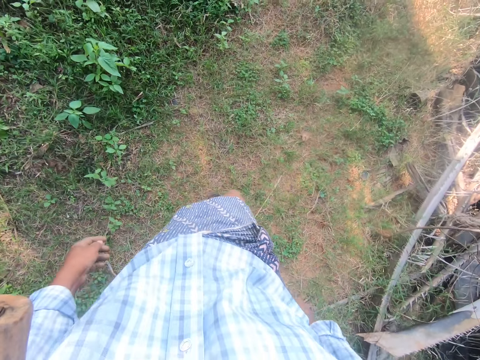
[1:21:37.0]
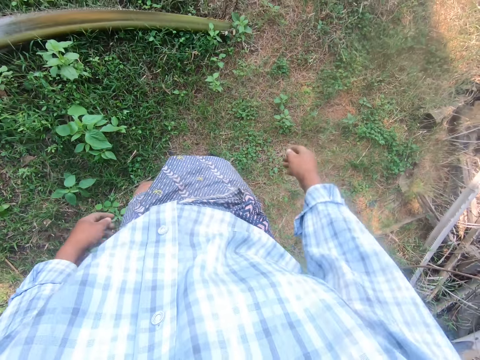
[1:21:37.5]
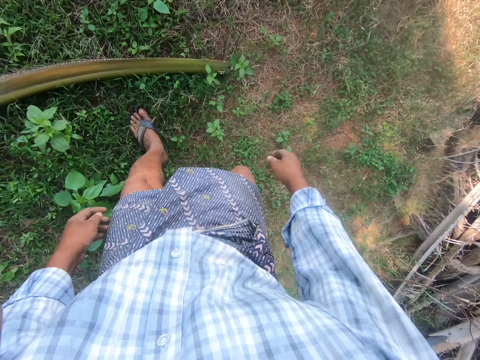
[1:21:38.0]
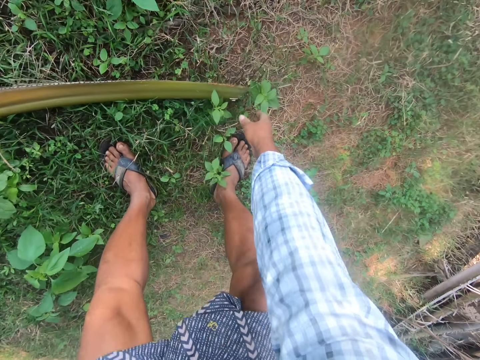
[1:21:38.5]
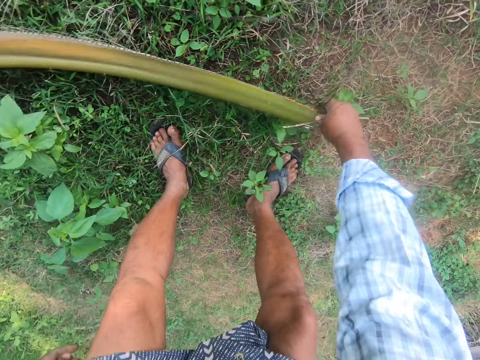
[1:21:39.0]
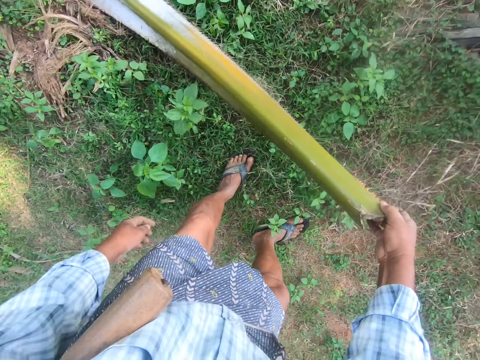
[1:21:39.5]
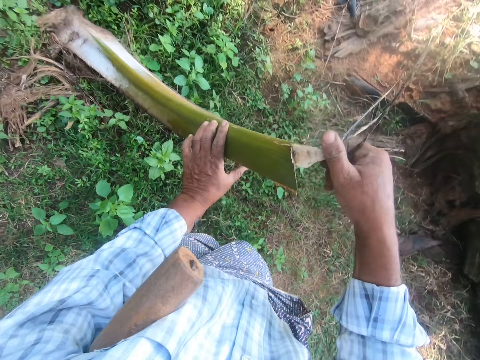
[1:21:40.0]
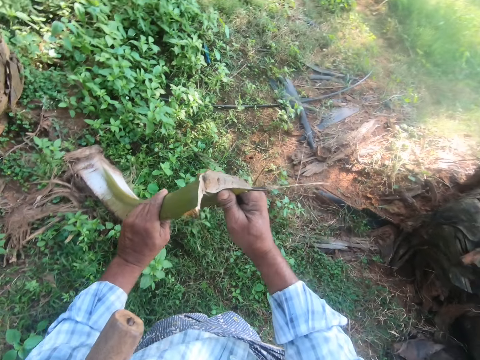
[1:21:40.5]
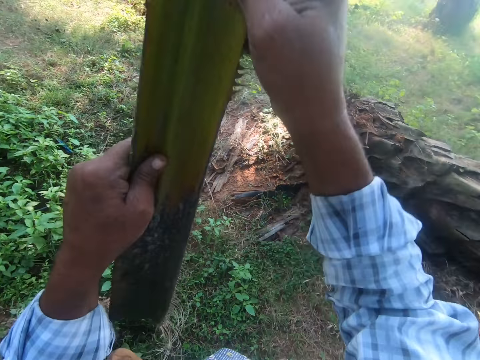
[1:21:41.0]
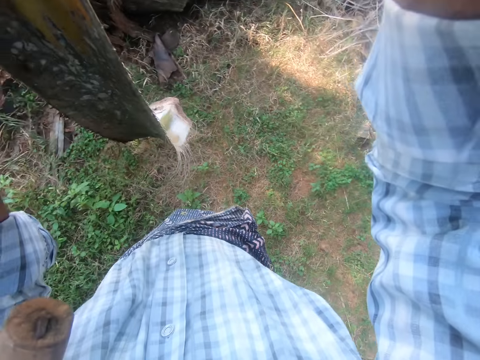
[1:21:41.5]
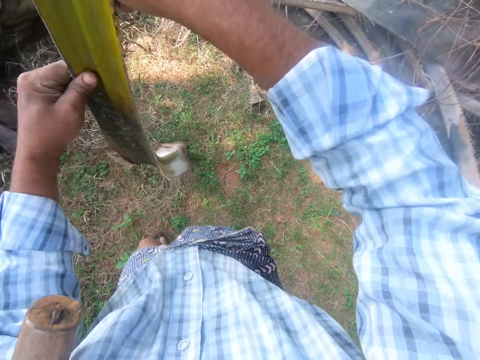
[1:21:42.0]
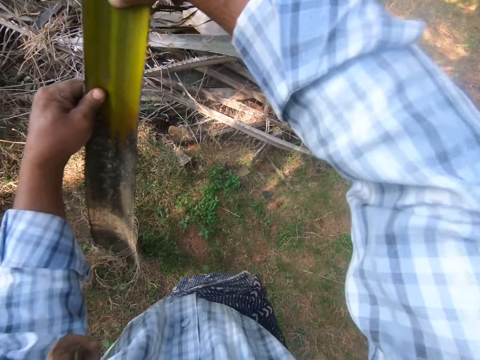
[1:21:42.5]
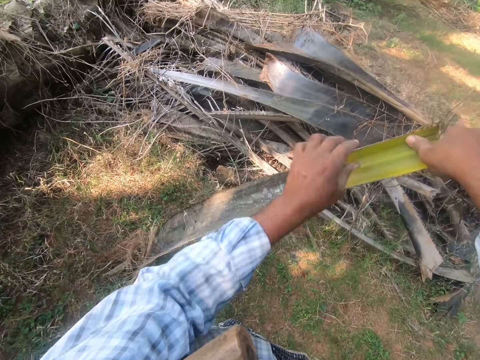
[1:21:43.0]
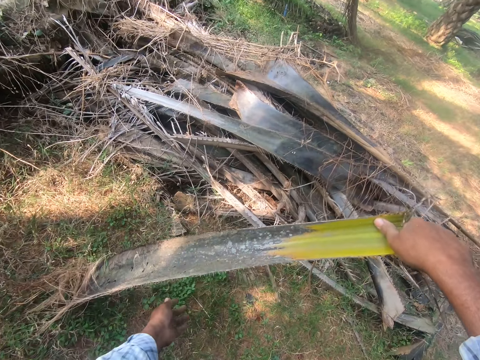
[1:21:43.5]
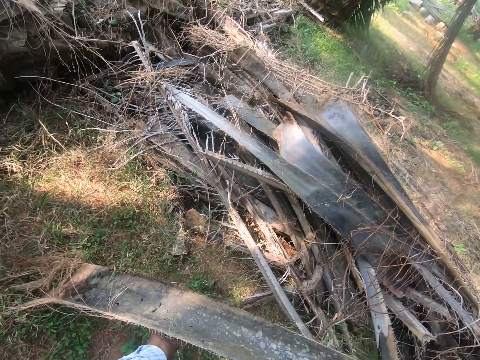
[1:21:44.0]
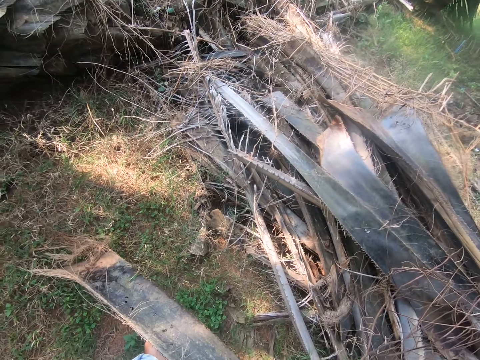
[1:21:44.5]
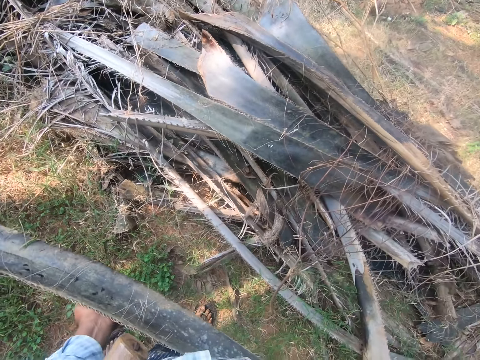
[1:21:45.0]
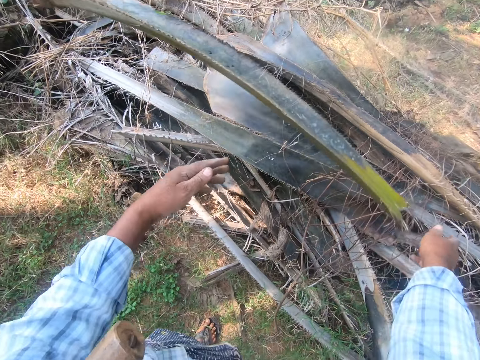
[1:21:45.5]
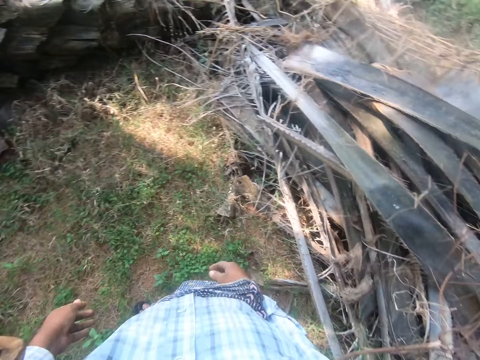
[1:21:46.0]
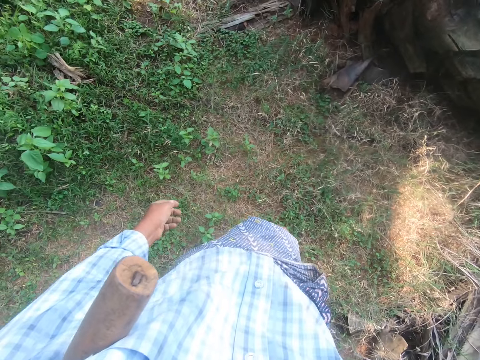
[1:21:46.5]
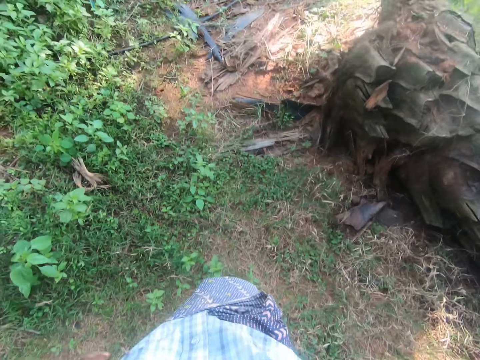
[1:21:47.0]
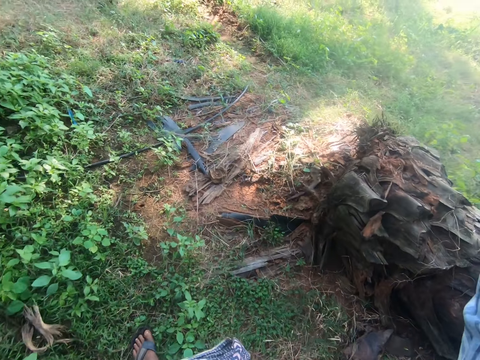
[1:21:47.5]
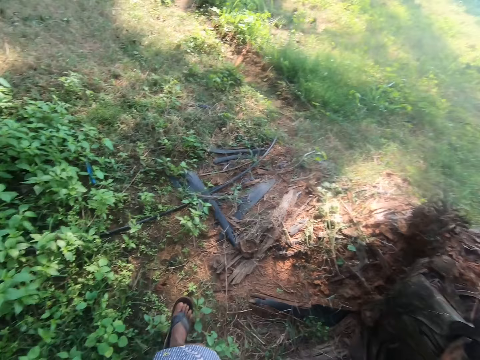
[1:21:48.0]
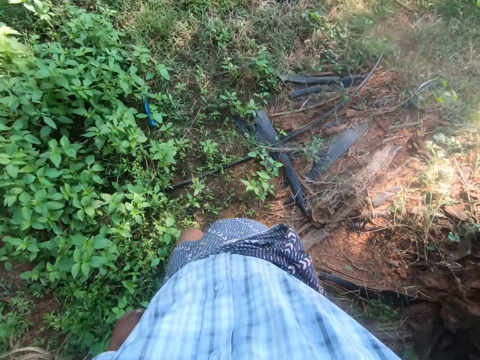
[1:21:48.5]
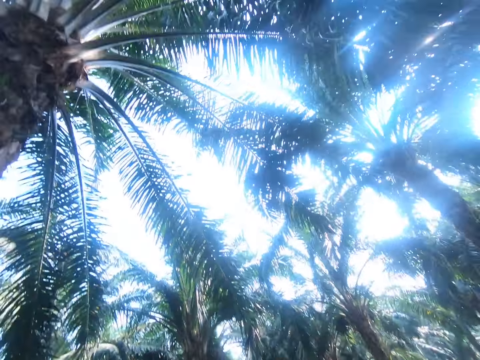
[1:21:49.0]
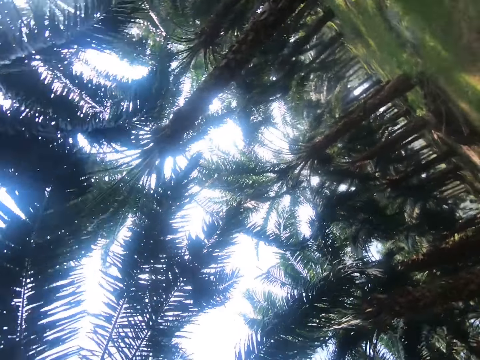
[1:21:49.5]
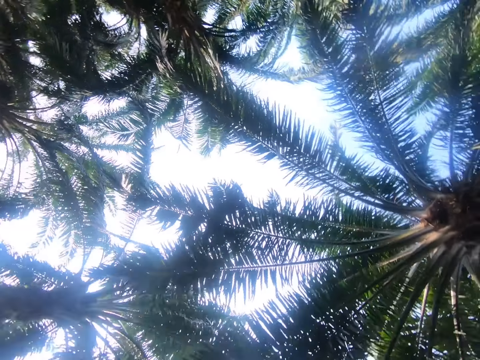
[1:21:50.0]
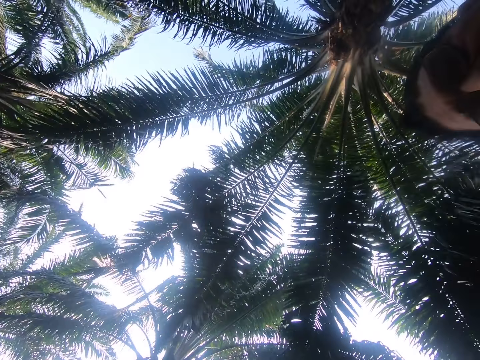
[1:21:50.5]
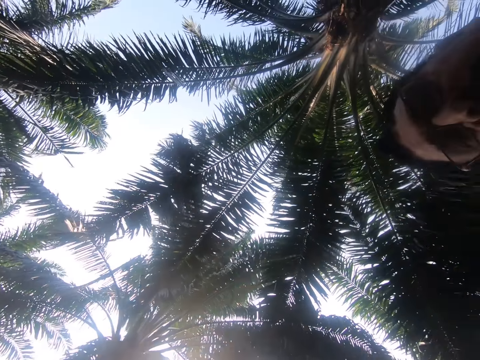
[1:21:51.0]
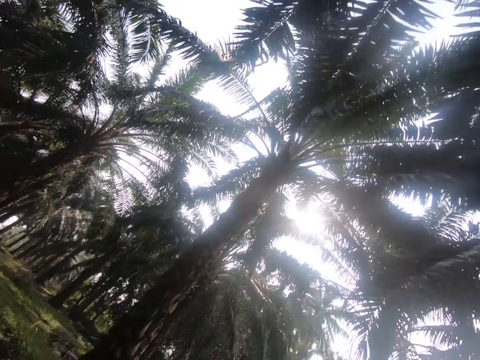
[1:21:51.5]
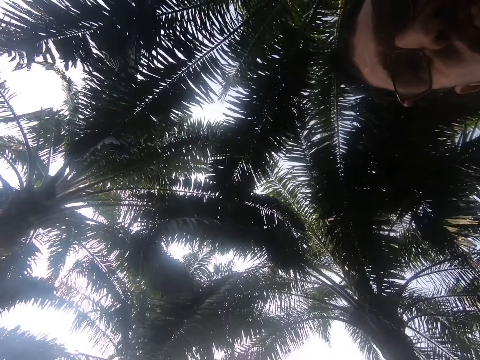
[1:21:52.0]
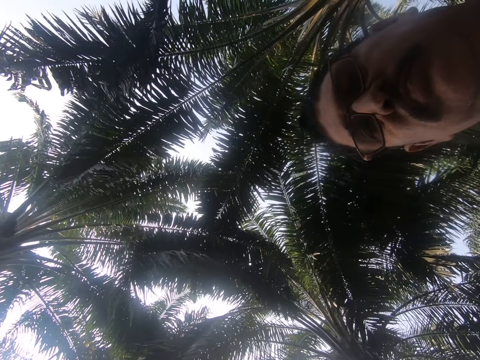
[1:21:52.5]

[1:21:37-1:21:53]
The camera wearer bends down to pick up a palm frond. They hold the palm frond. They pick up the palm frond. They hold it with both hands. They move the palm frond to another side. They drop the palm frond on a pile of palm fronds. They turn around, walk around in the farm and adjust the camera.
